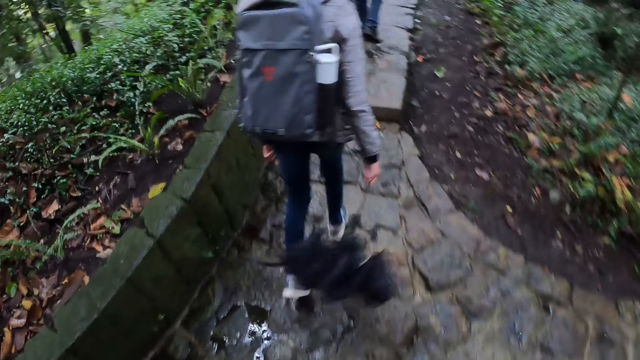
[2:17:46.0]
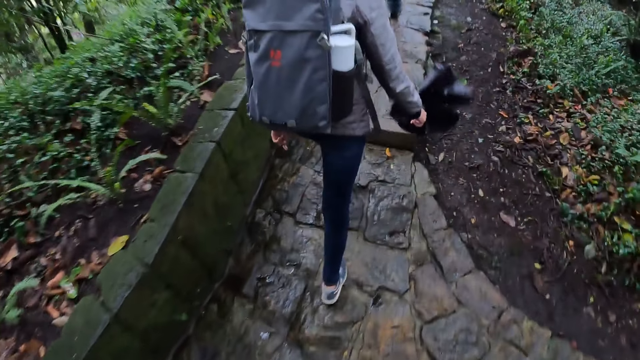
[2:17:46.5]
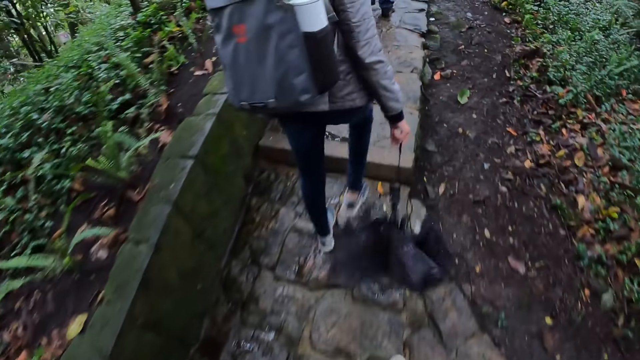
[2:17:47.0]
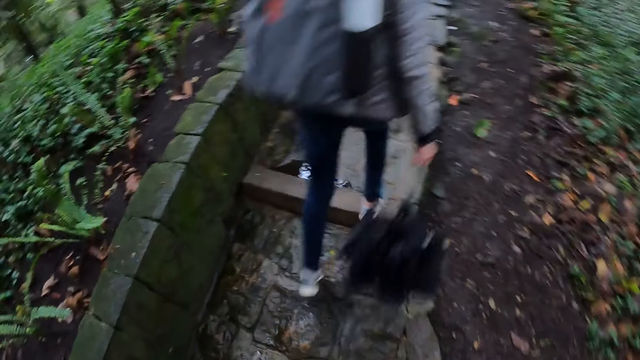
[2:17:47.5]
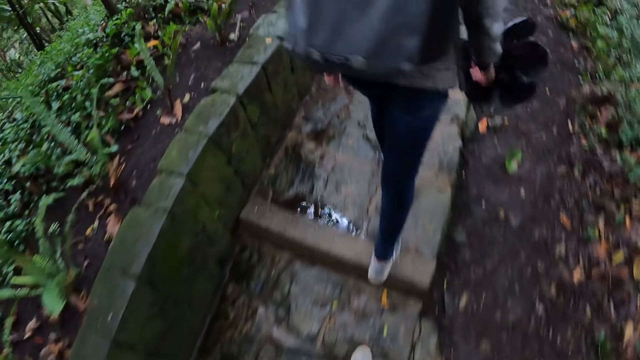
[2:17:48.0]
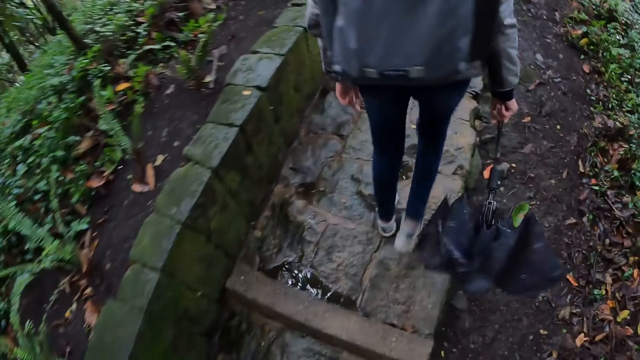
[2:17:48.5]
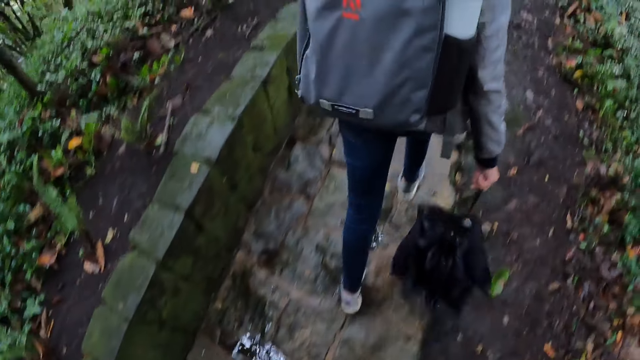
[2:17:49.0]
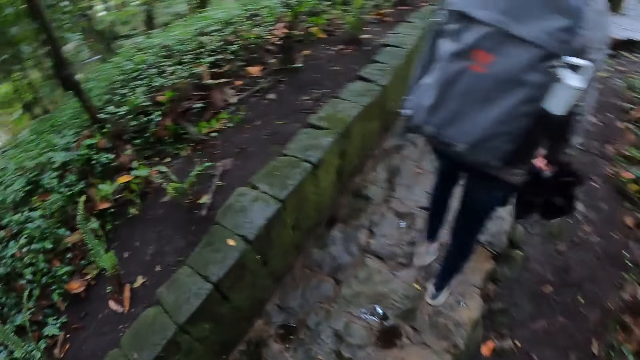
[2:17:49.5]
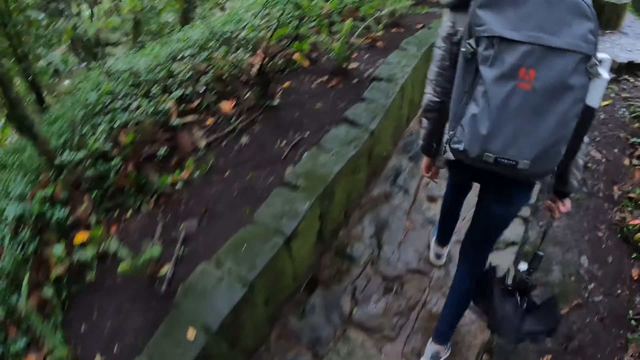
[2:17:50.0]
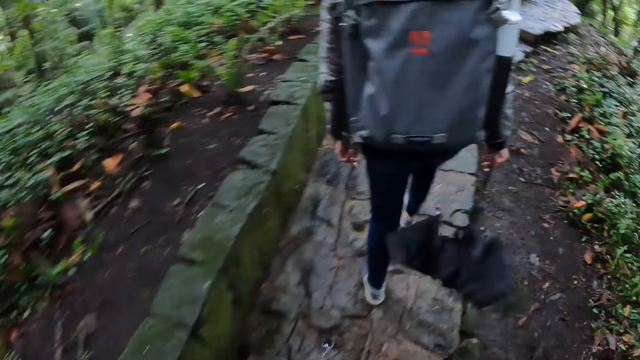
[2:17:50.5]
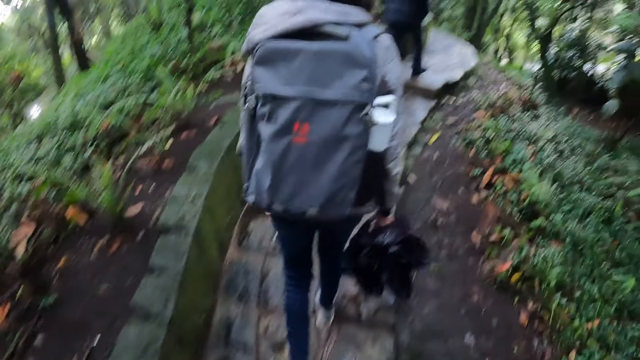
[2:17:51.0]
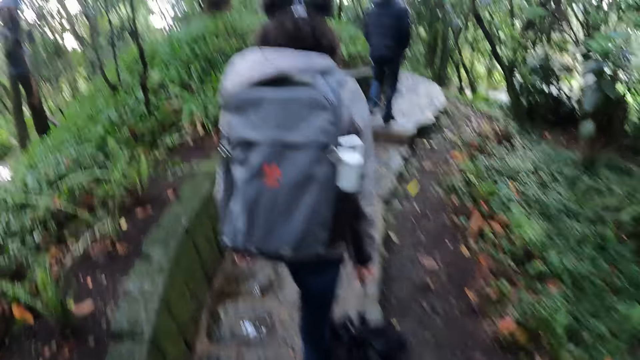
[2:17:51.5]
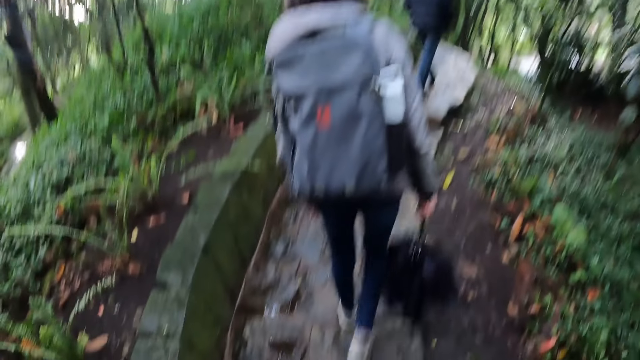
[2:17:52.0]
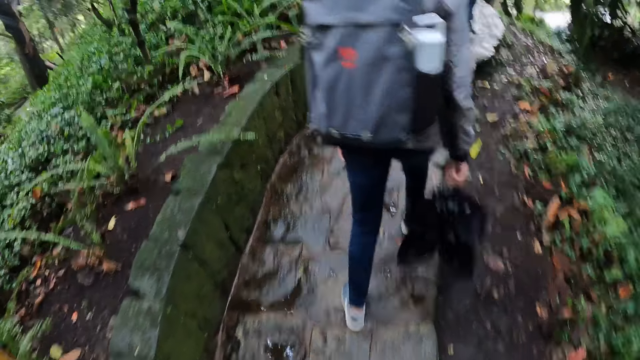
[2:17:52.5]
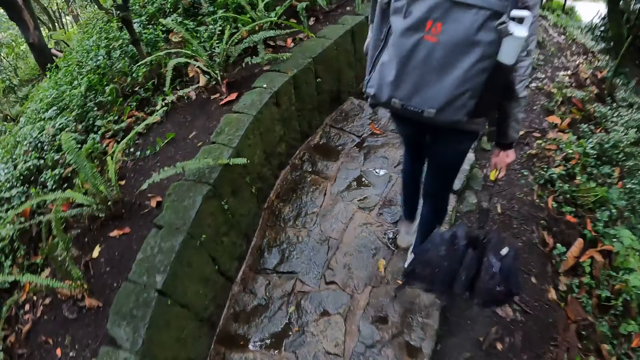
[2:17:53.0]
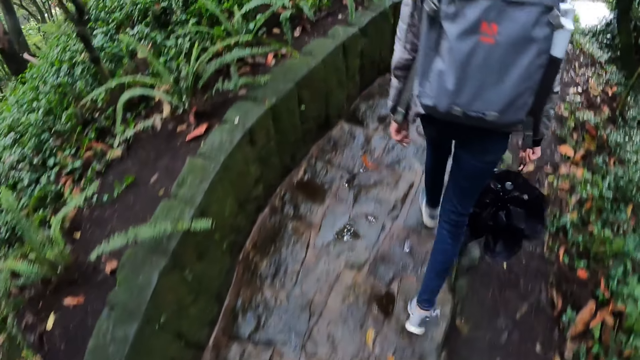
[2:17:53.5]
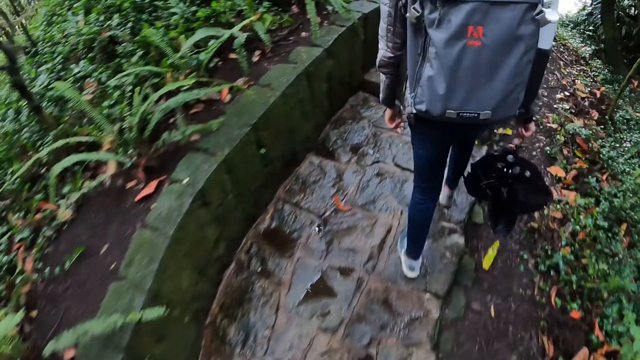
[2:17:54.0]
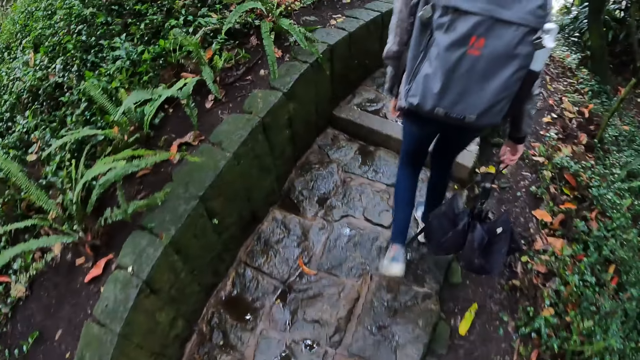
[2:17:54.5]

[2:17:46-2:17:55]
A man walks around.

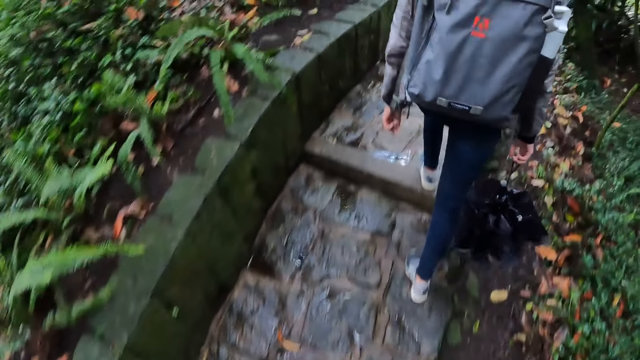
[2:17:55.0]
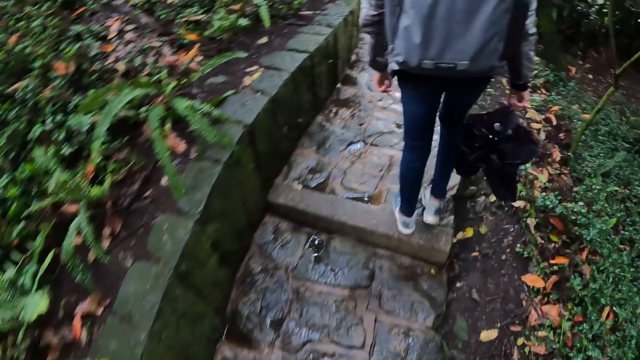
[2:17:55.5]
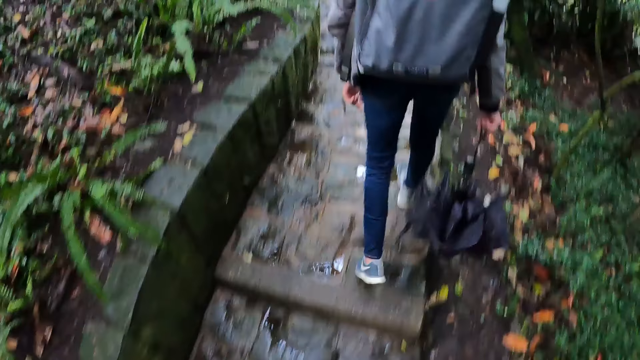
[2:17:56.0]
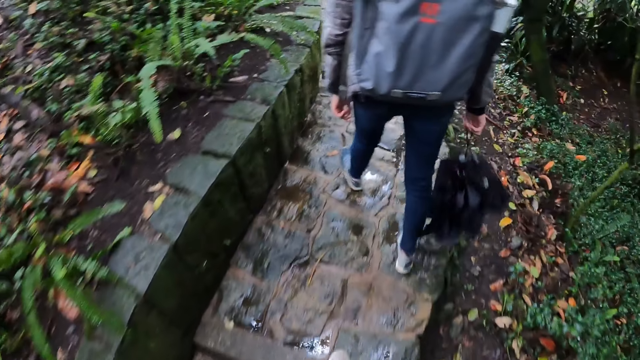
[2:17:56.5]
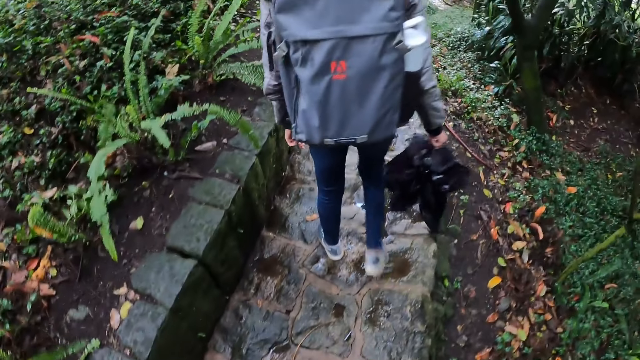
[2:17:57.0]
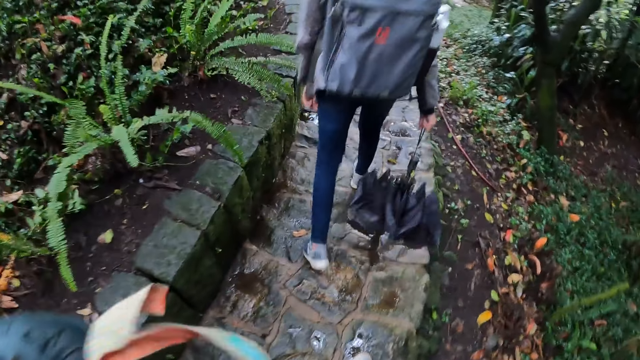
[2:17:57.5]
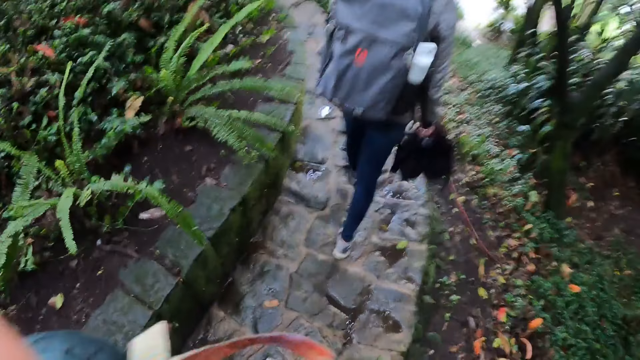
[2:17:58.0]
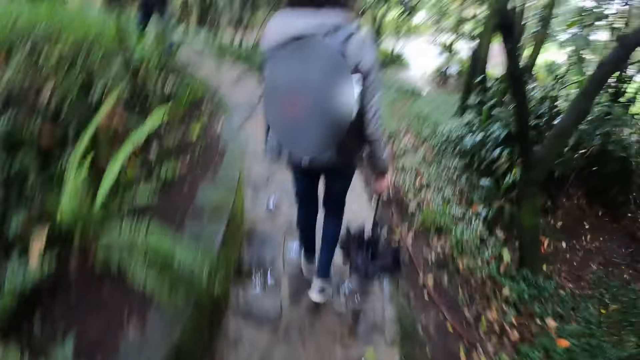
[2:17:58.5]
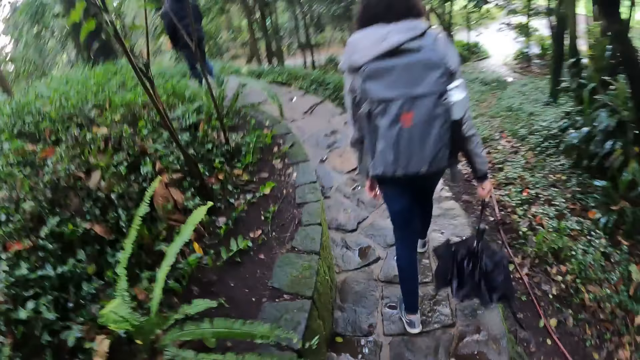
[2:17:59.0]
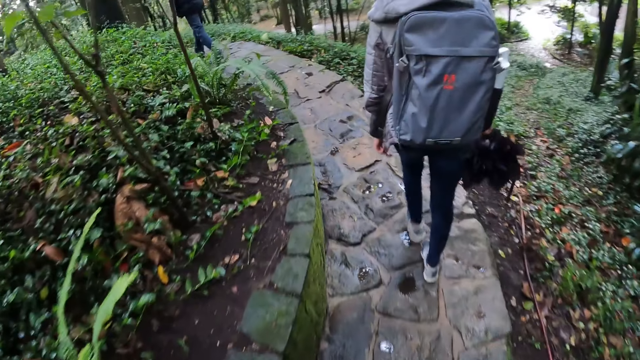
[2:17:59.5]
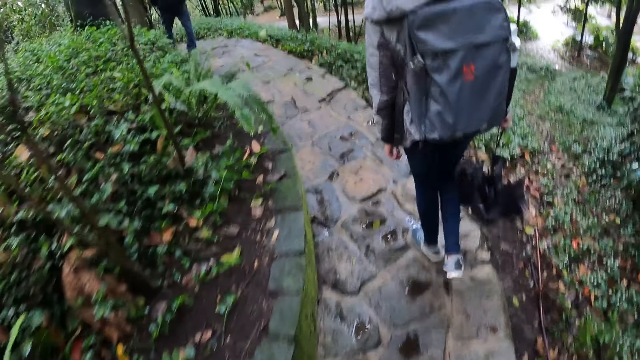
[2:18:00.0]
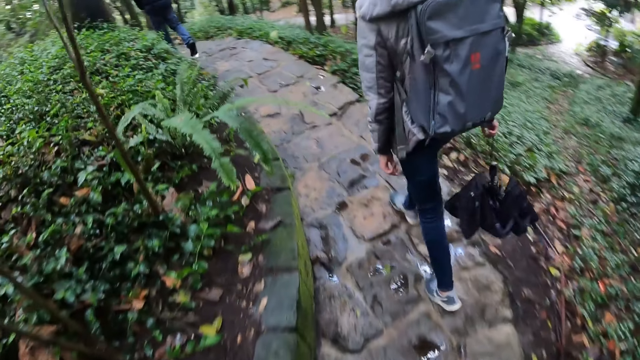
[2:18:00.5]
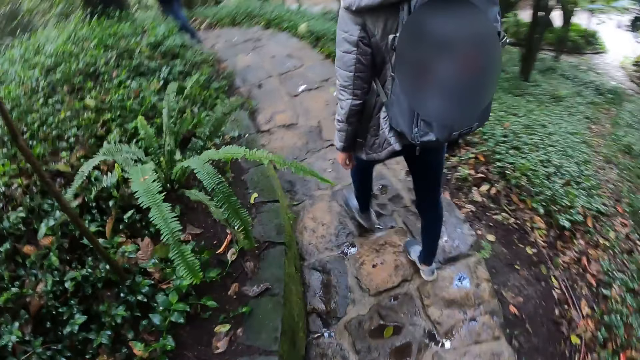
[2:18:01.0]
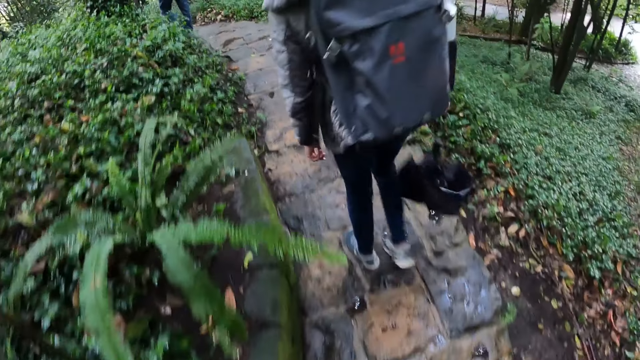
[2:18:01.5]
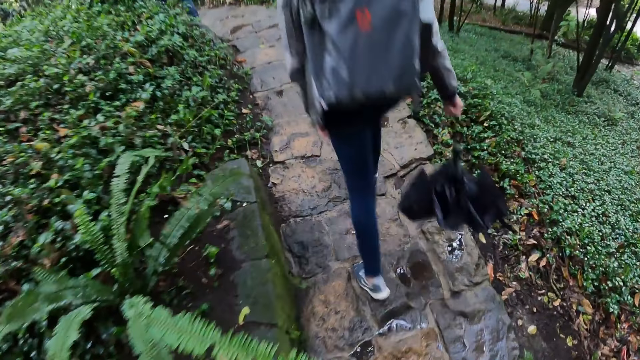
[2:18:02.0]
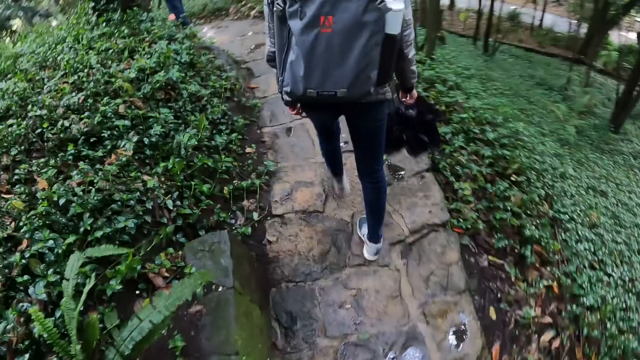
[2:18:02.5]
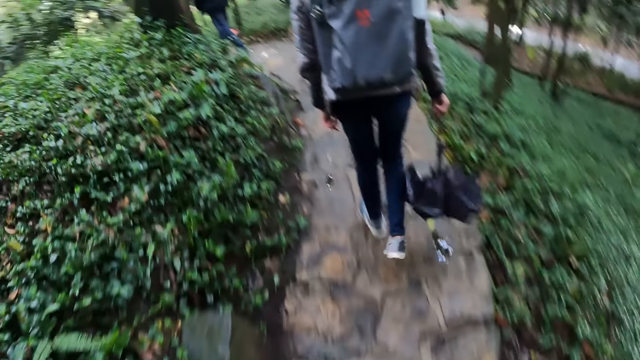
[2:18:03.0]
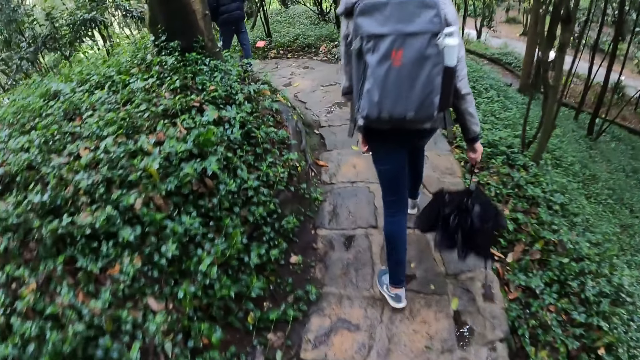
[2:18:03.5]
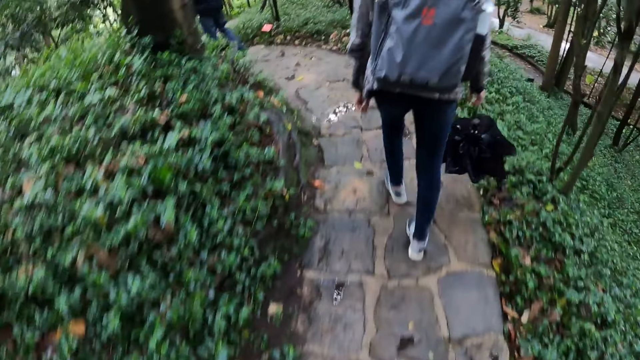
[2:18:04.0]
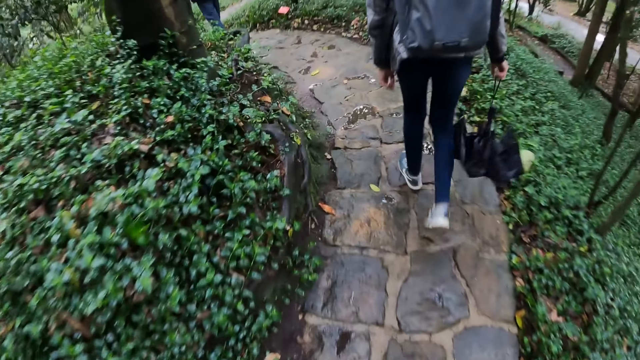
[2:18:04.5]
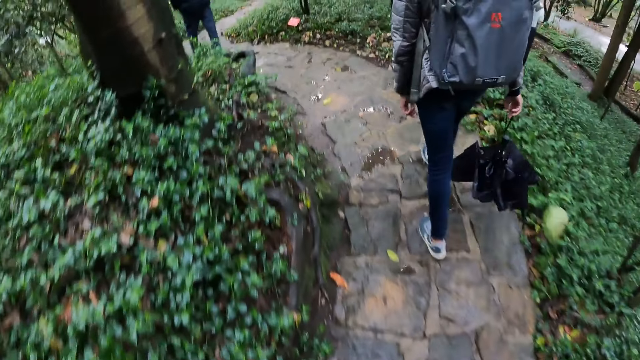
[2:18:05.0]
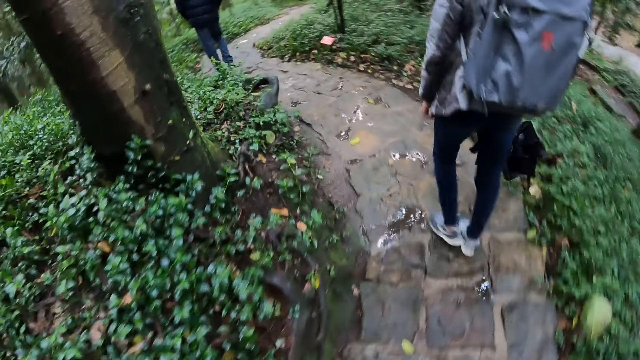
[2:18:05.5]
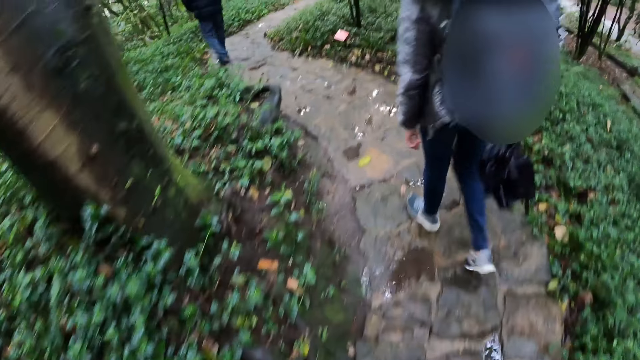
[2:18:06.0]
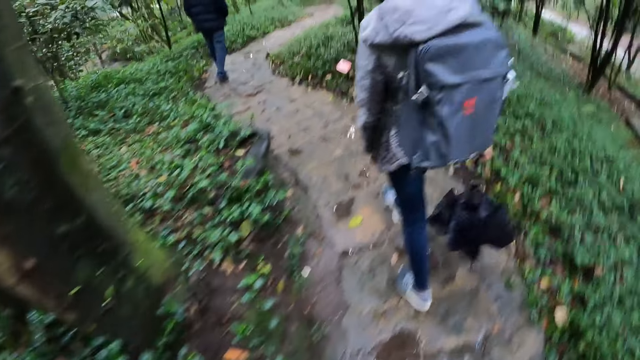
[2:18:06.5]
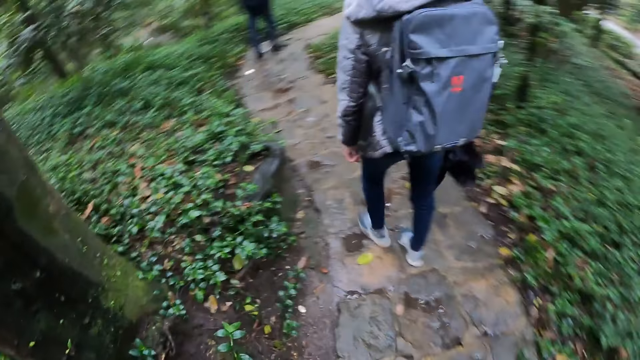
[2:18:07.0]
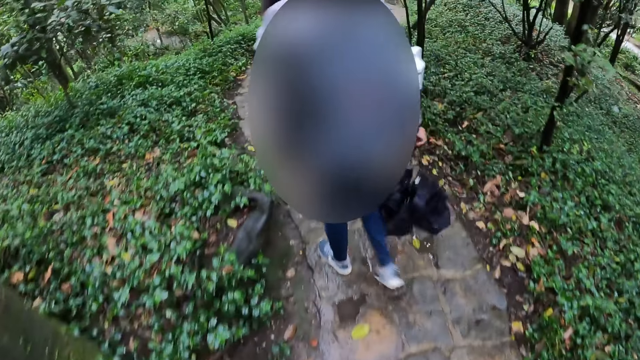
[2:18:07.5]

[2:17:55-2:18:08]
The camera wearer fixes a camera on their head. They move their hand. A man walks around.
